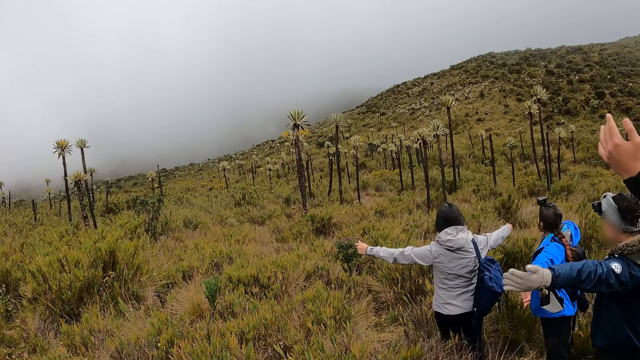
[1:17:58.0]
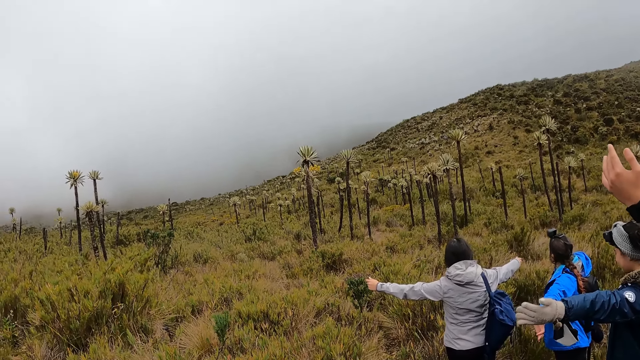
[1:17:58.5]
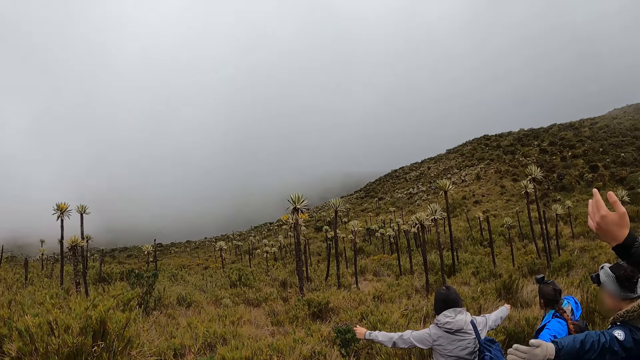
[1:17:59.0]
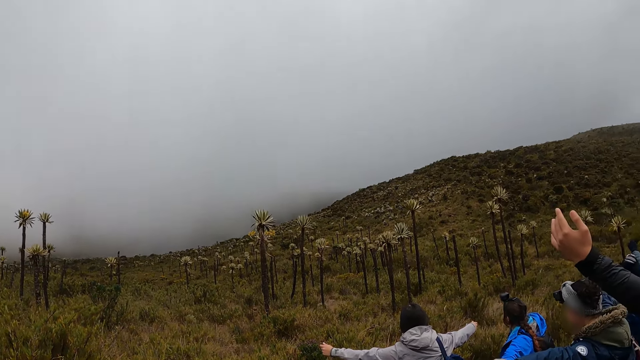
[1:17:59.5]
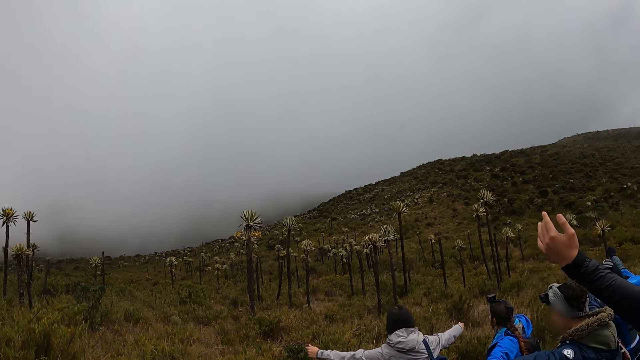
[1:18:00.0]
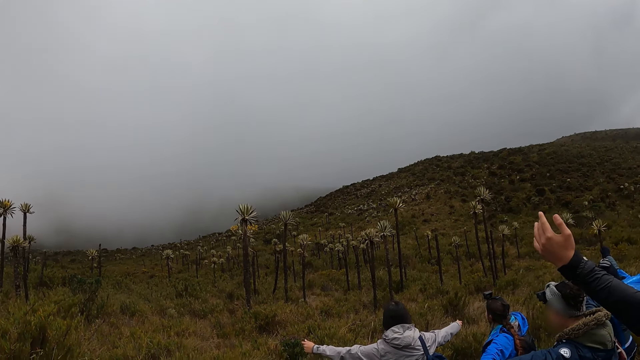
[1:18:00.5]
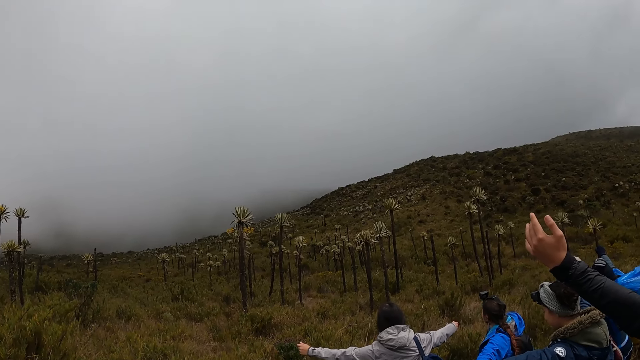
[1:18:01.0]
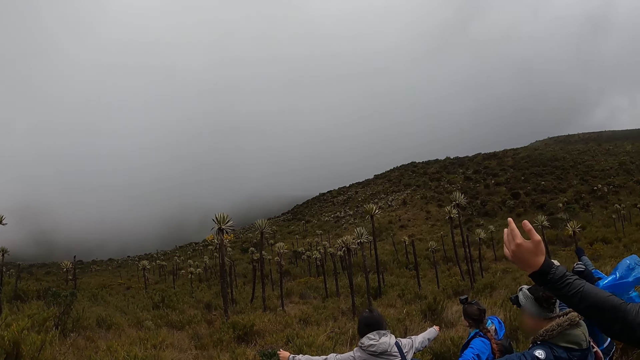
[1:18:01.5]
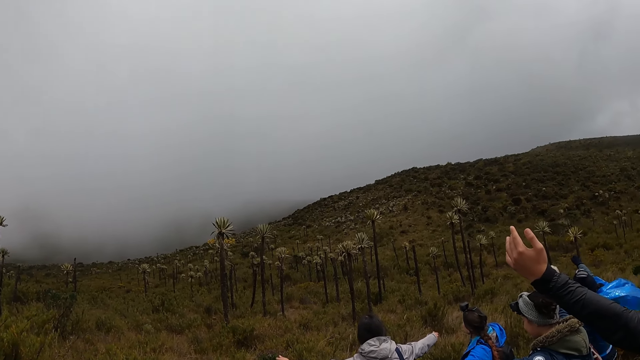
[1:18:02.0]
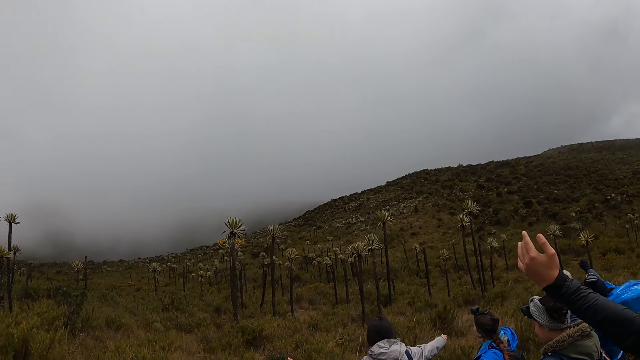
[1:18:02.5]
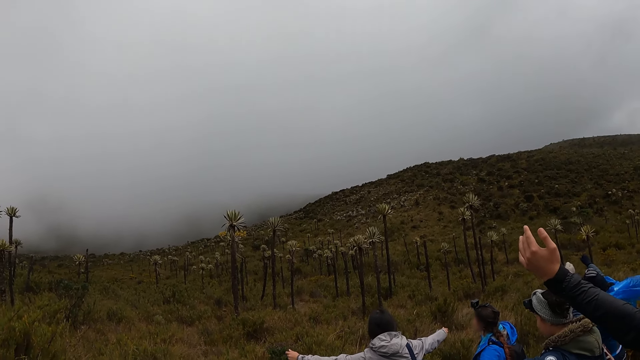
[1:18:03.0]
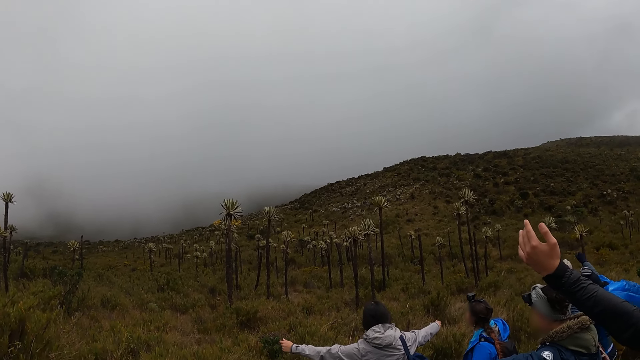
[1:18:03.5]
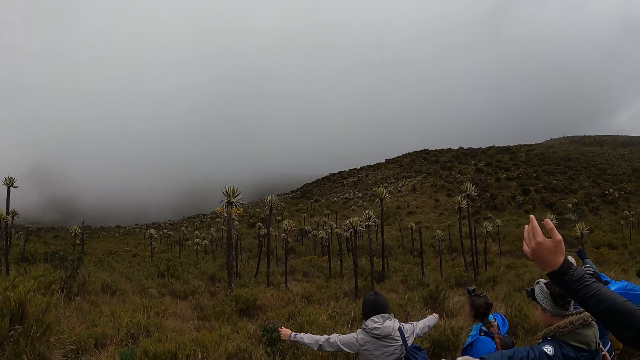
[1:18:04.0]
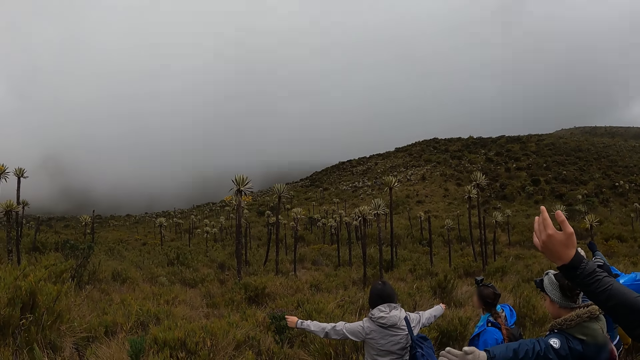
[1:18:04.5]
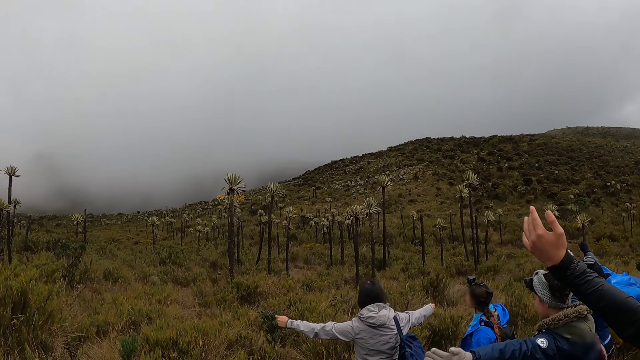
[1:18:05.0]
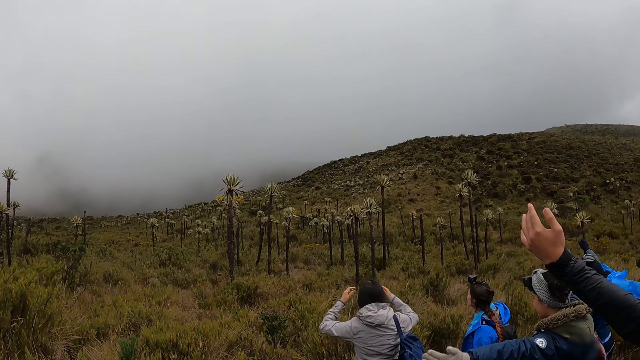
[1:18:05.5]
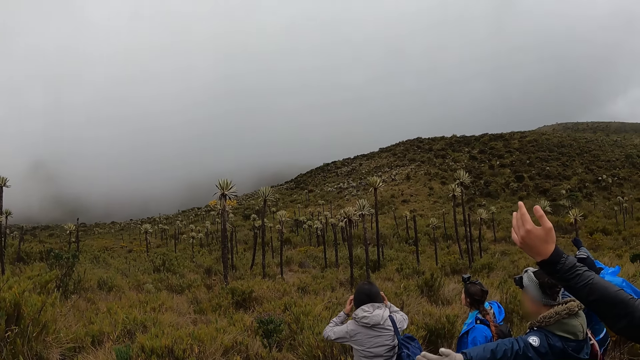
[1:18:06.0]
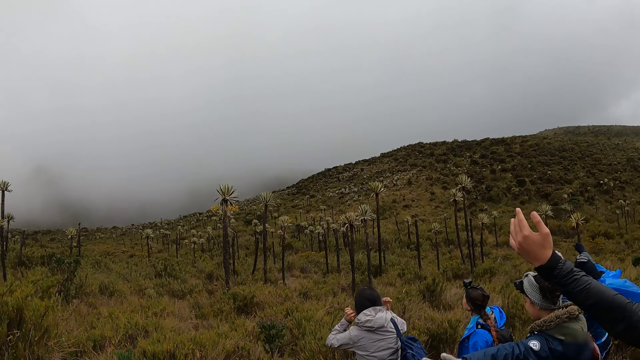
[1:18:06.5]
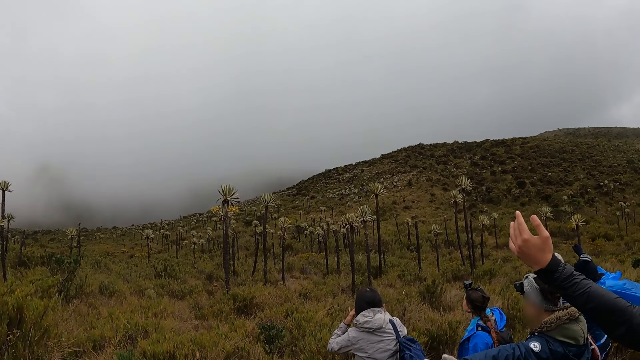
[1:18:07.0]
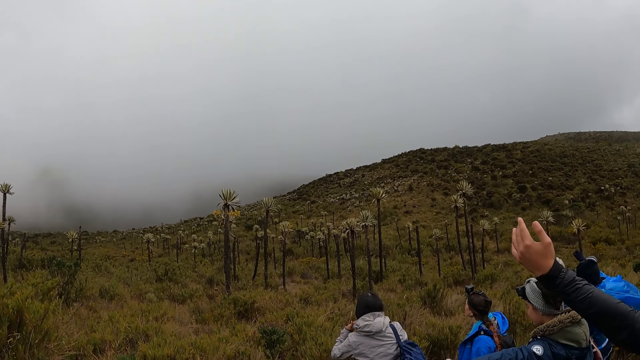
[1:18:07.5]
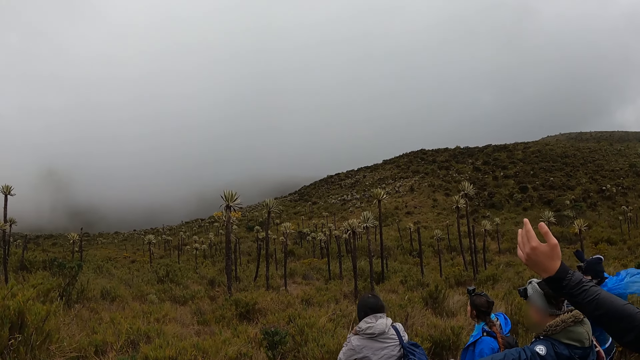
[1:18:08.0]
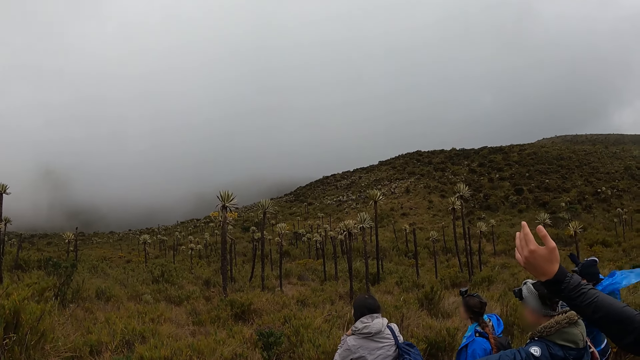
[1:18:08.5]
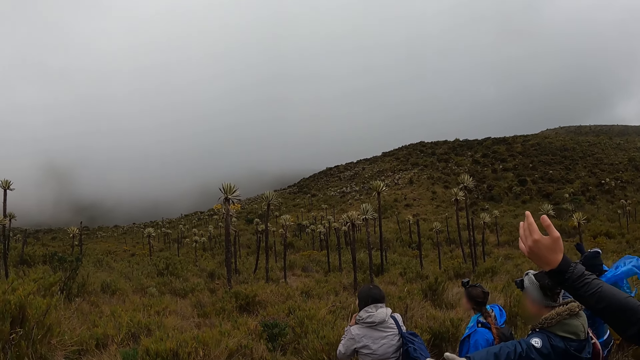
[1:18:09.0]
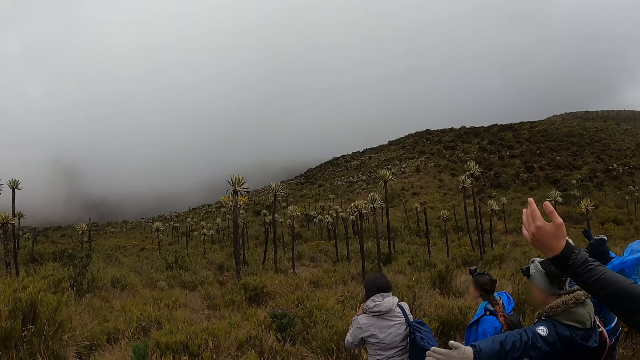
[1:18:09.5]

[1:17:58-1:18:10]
The woman rubs her hair with her hands.

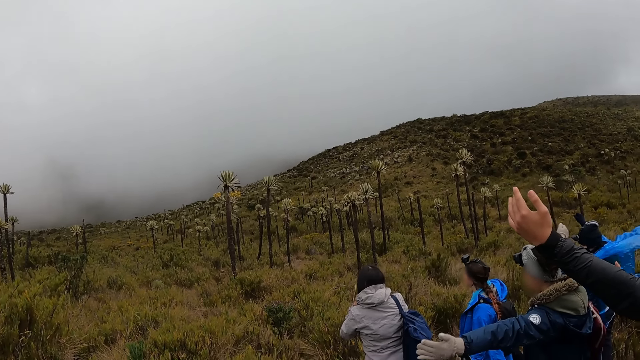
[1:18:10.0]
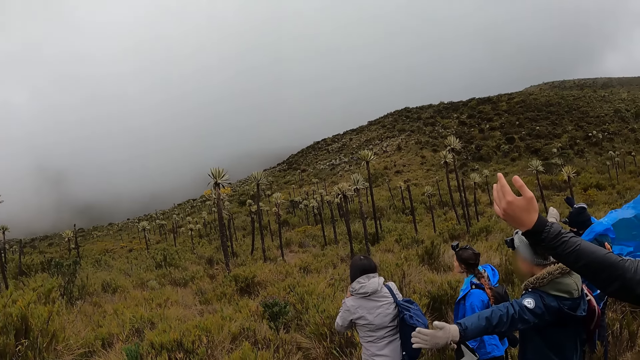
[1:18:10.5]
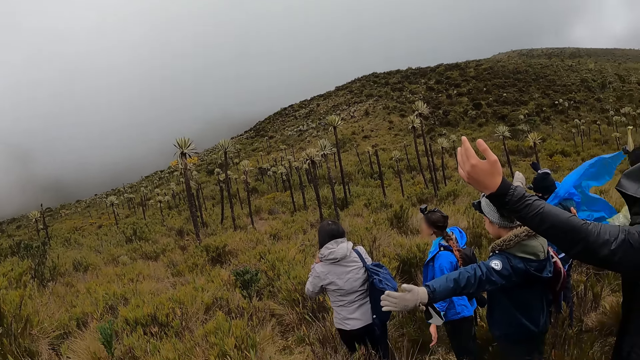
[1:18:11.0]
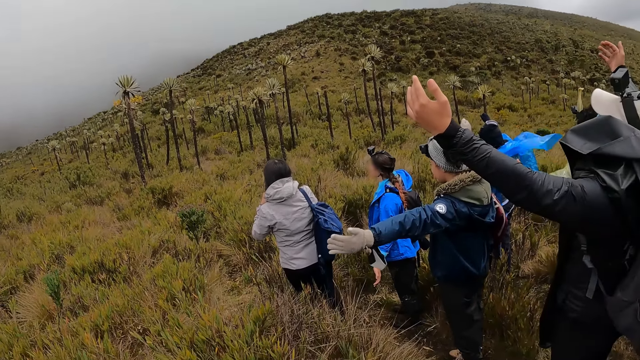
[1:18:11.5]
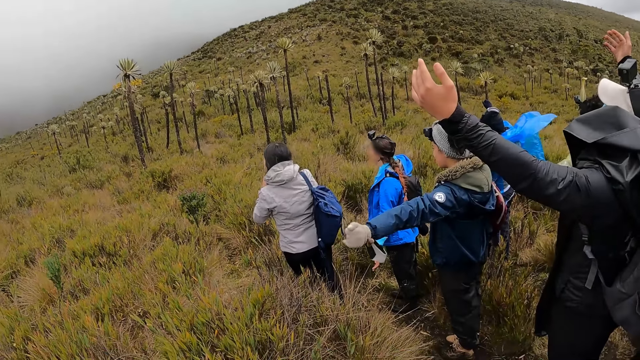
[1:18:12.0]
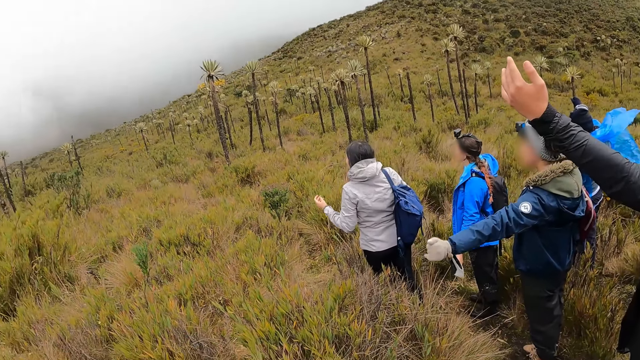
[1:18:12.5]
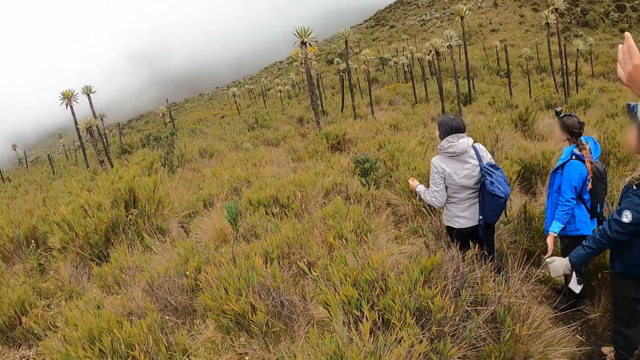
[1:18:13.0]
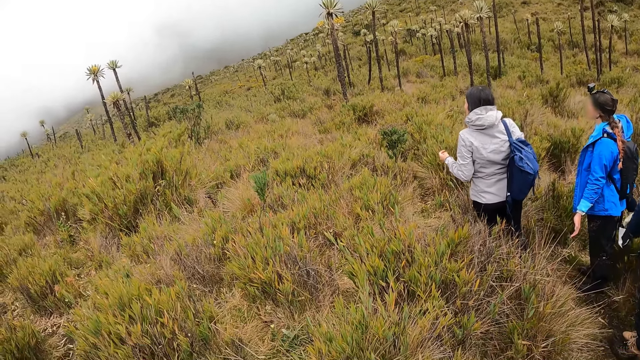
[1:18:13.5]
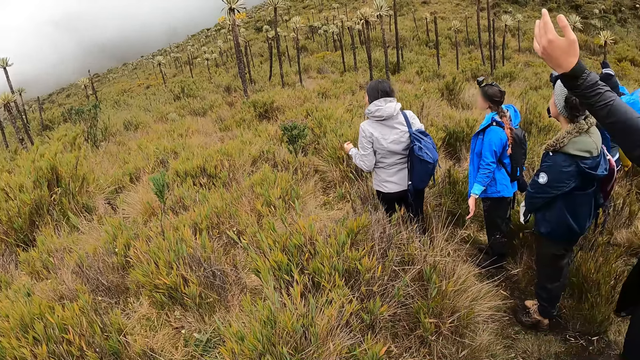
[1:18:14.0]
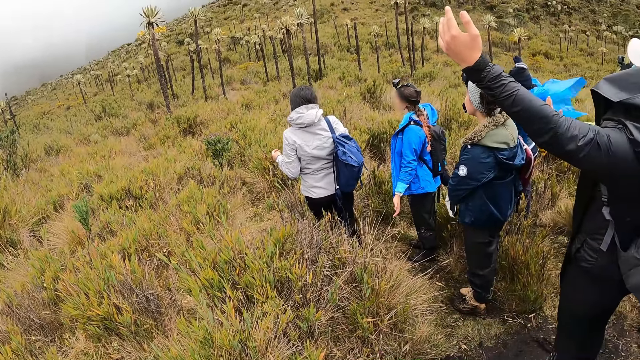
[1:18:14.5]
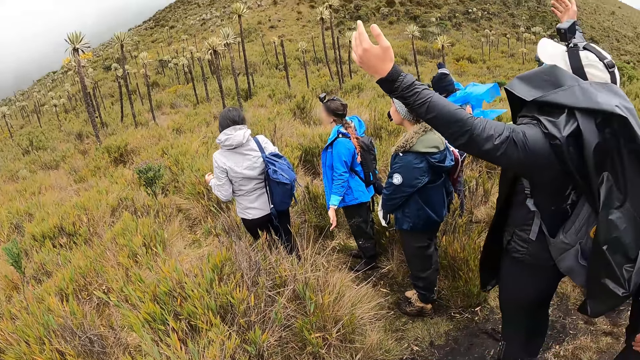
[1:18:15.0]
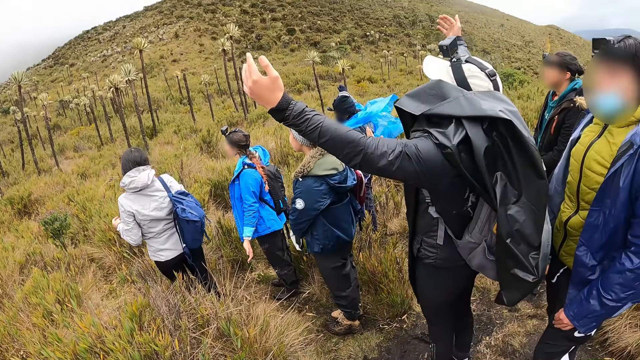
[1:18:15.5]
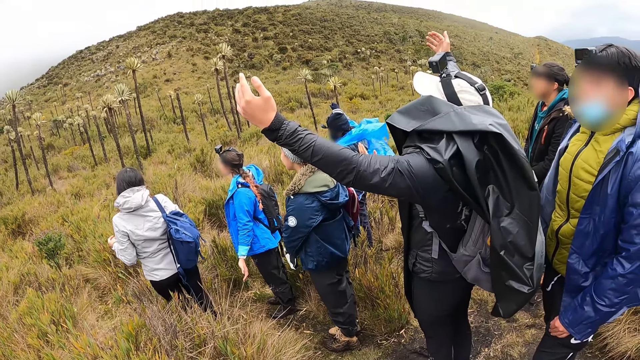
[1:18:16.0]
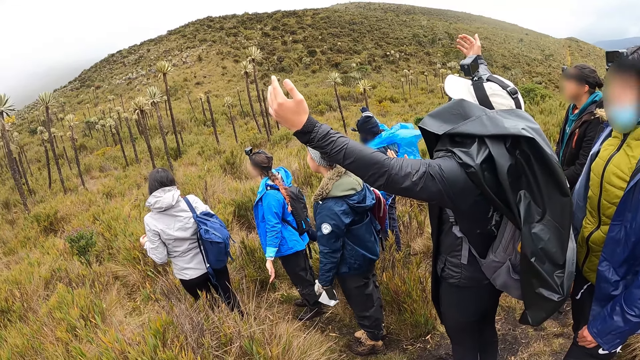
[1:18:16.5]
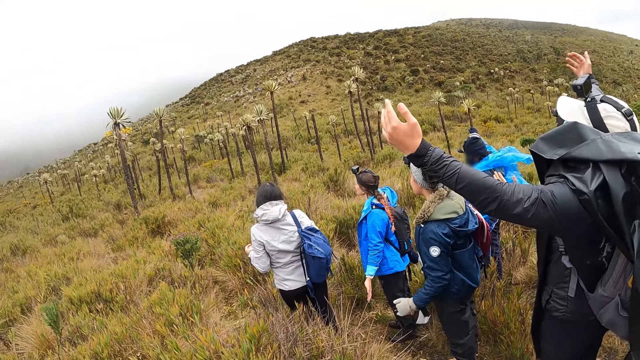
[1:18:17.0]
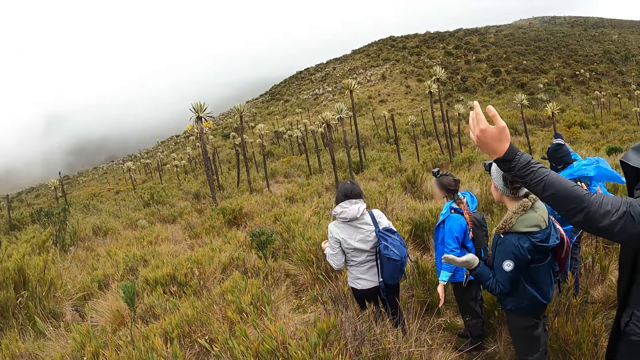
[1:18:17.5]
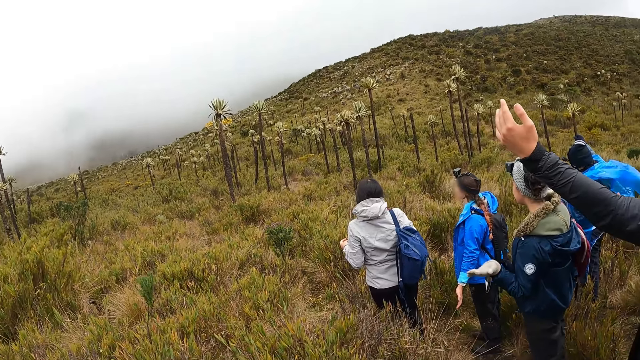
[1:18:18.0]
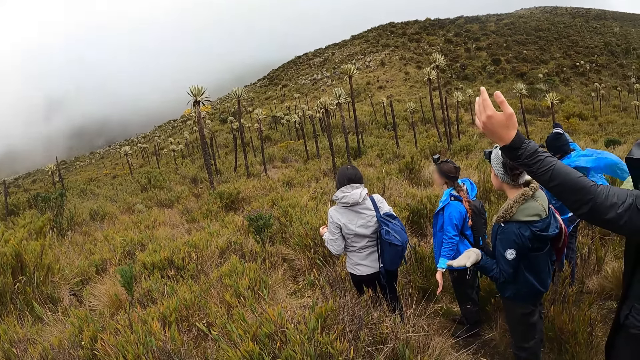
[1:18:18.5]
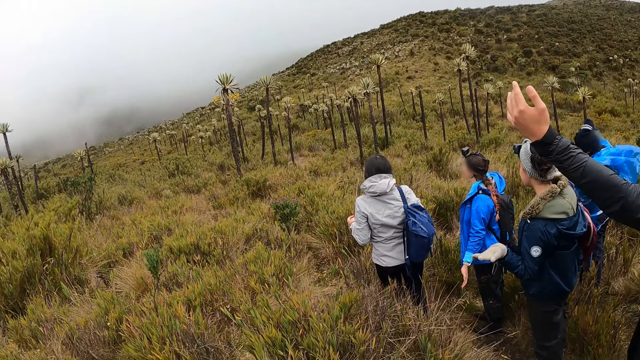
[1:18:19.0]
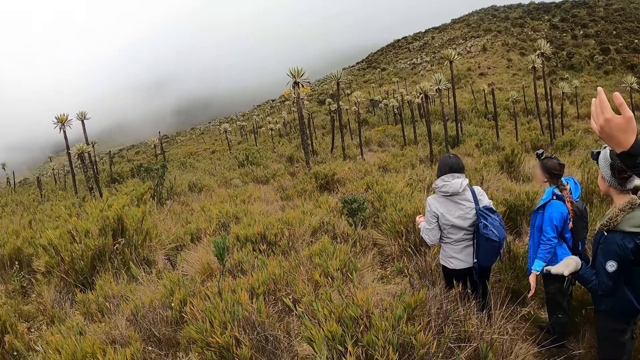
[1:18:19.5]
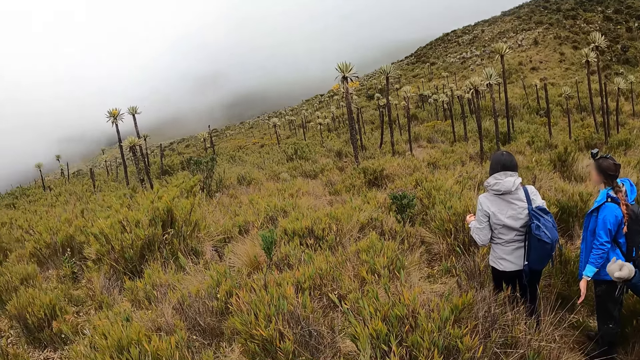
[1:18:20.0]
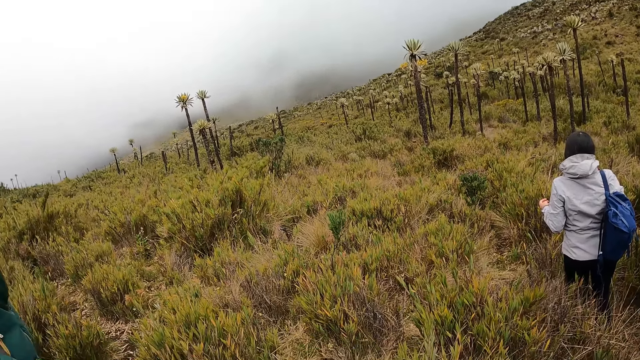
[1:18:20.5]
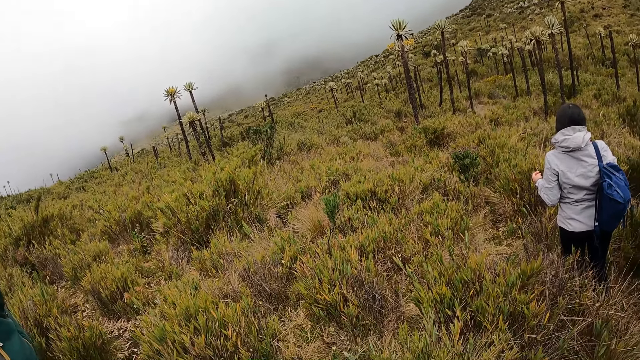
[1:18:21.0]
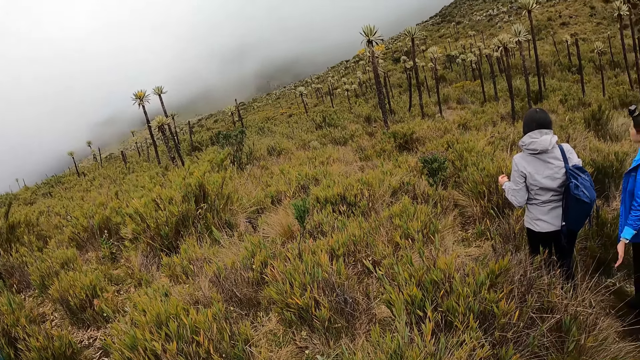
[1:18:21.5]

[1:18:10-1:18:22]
A woman lowers her hands. The woman raises her hands.
